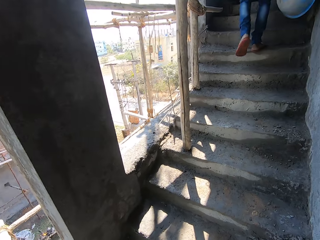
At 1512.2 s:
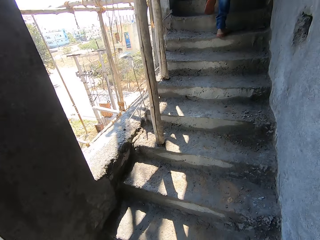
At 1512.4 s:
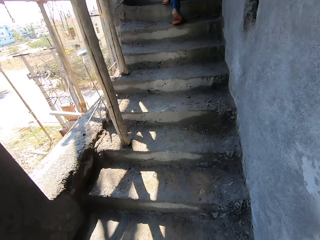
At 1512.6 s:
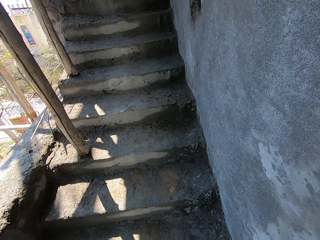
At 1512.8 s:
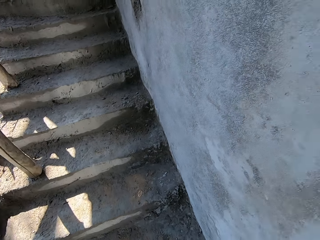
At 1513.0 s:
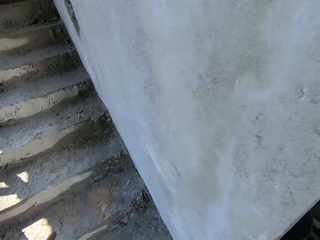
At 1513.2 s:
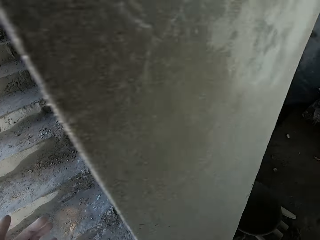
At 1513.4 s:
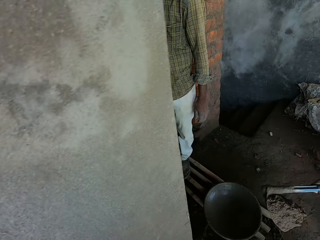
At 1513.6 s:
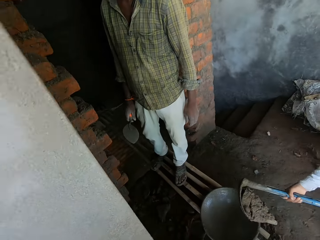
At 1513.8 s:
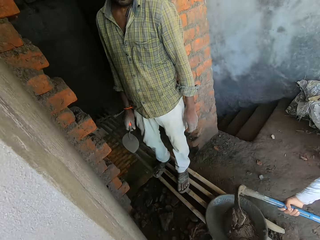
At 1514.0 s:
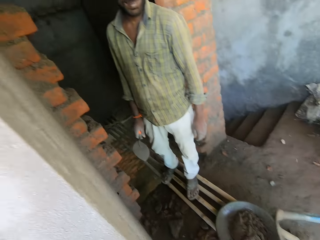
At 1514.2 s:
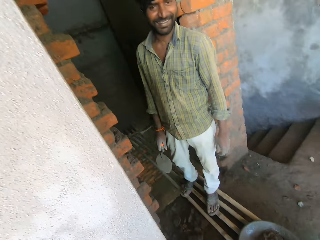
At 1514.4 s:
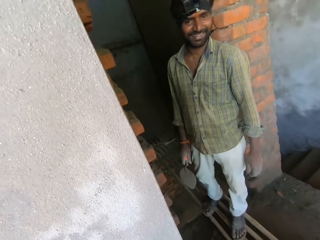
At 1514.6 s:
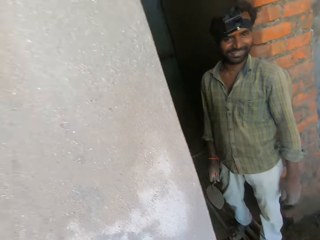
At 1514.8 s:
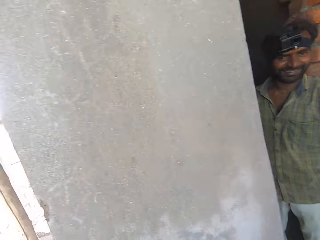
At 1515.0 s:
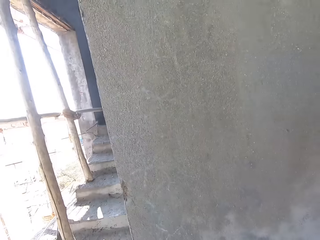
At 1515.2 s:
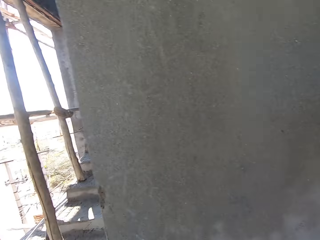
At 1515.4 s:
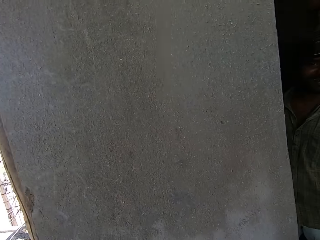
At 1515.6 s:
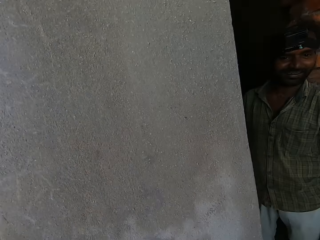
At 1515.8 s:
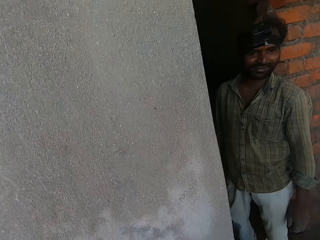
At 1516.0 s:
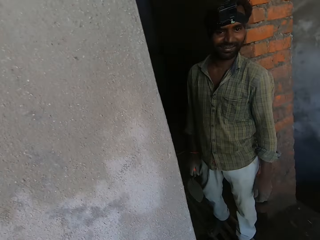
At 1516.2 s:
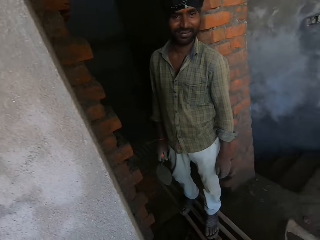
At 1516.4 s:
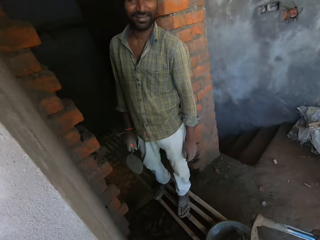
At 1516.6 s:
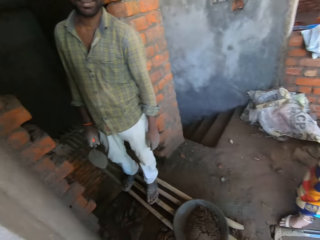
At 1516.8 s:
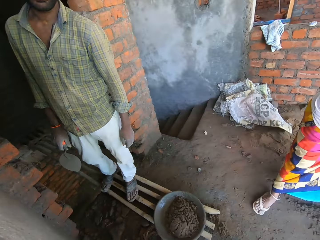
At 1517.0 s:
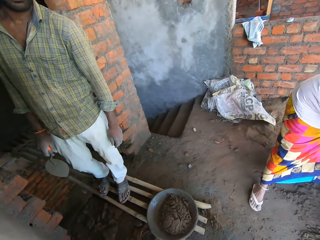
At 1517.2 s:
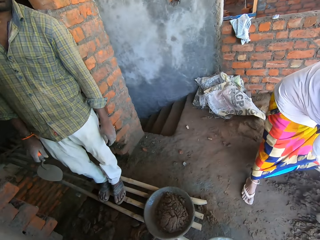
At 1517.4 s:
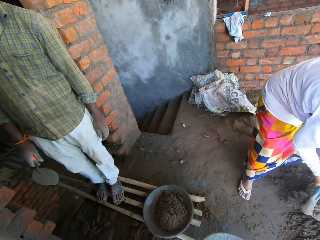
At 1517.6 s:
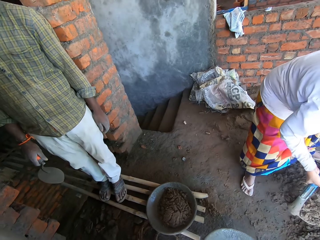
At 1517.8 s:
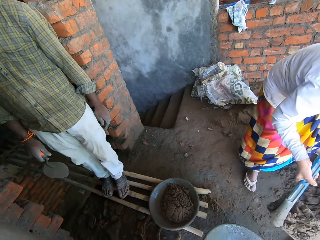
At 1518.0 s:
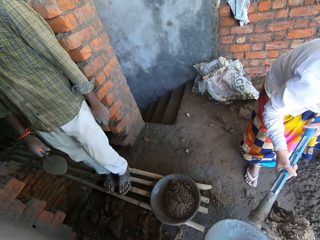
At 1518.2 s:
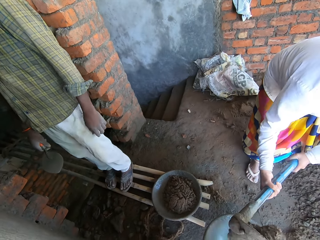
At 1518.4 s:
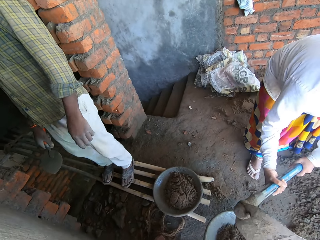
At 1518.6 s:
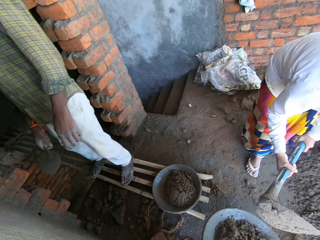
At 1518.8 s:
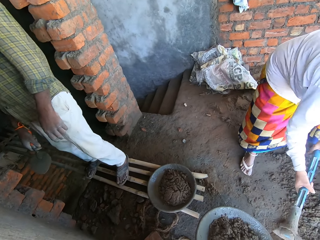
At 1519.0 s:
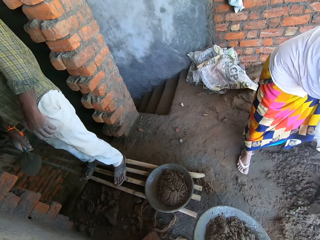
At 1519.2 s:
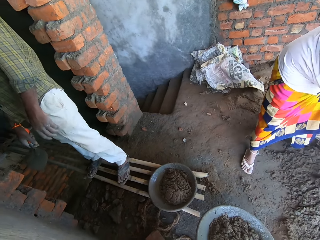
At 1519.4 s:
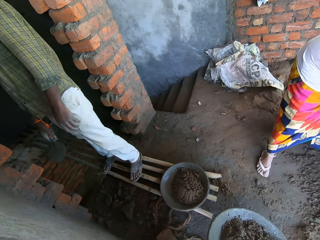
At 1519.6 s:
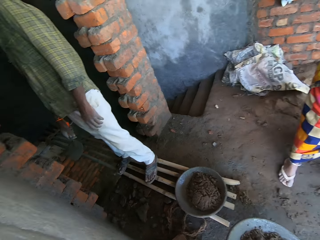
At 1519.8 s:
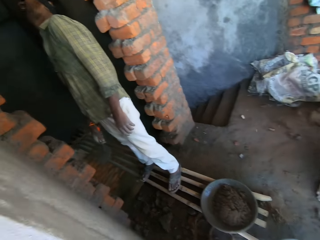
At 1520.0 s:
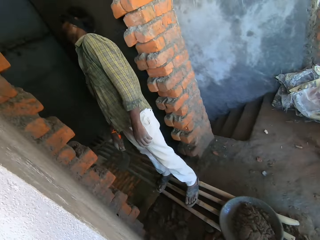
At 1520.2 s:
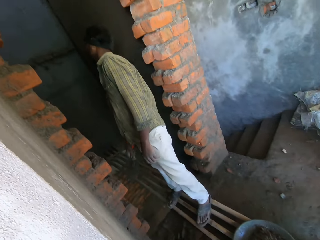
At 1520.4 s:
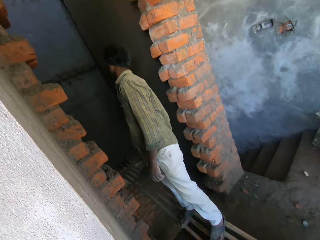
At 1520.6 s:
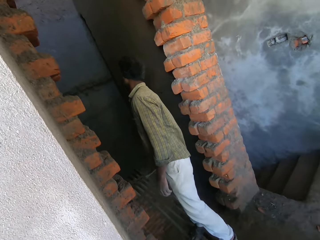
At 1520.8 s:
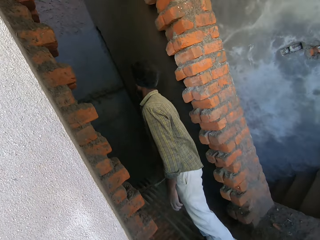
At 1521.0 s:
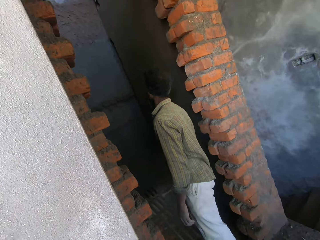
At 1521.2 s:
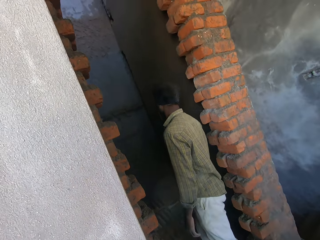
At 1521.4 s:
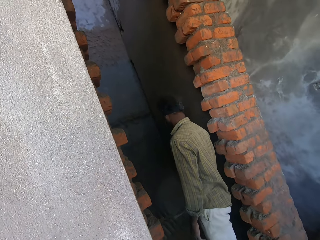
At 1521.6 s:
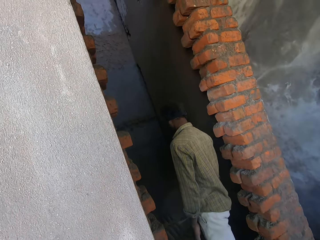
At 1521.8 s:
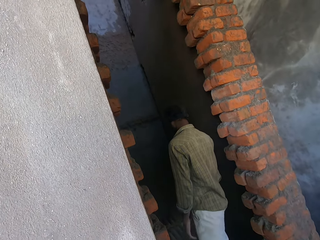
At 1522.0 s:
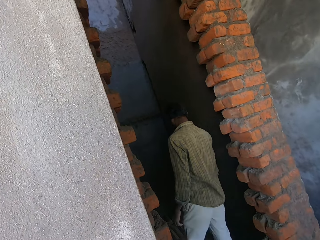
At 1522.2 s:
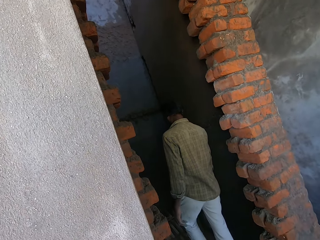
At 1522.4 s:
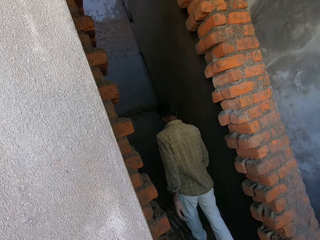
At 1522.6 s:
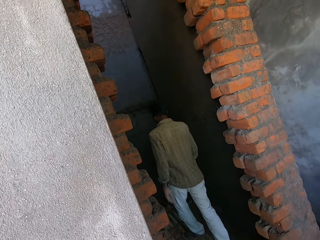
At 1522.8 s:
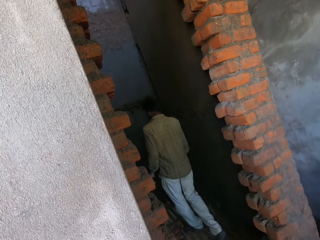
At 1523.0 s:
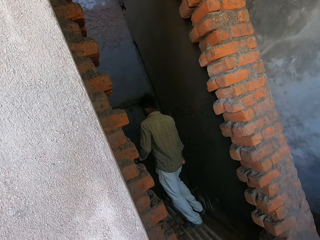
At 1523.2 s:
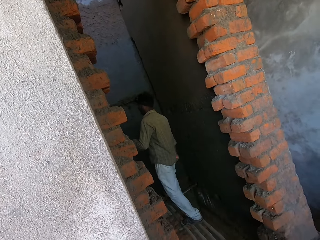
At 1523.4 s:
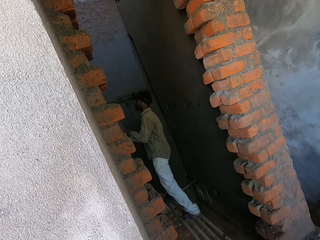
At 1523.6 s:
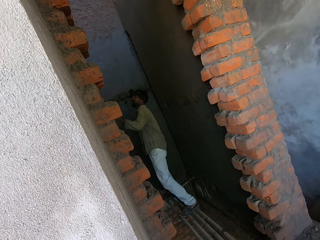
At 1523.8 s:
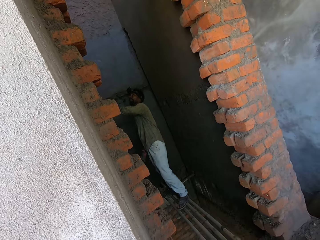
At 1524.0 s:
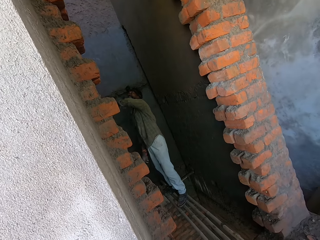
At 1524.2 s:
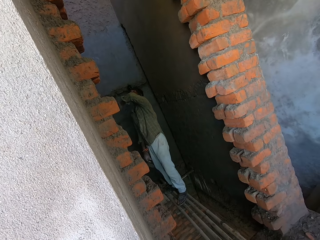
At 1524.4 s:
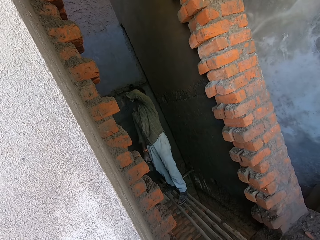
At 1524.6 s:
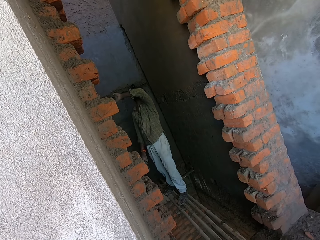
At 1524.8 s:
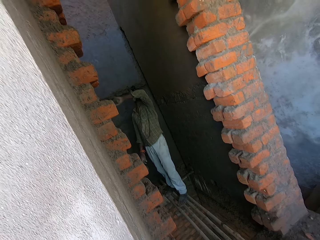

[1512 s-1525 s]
The camera wearer interacts with a person. Another person puts mortar in the mortar pan. A third person stares at the wall. The camera wearer looks at a man. The second person puts mortar in the mortar pan and scoops the mortar. The second person puts mortar in the mortar pan. The third person moves the hand. The second person scoops the mortar. The camera wearer looks around the house.

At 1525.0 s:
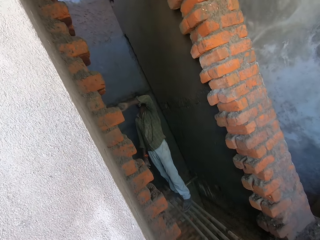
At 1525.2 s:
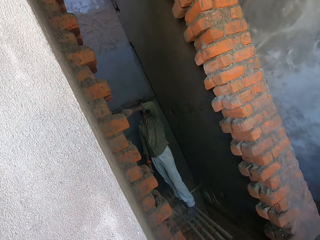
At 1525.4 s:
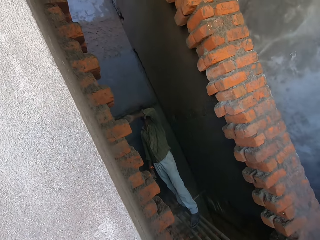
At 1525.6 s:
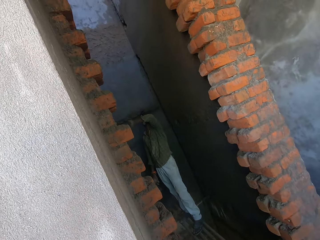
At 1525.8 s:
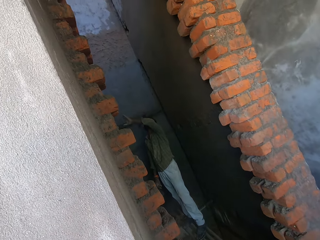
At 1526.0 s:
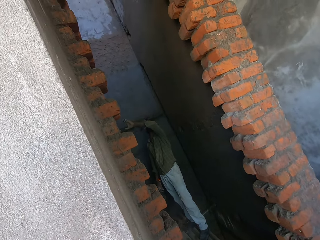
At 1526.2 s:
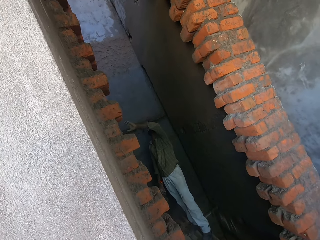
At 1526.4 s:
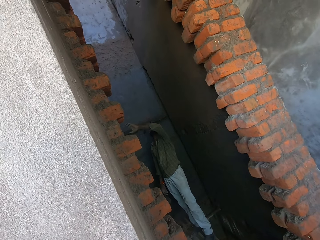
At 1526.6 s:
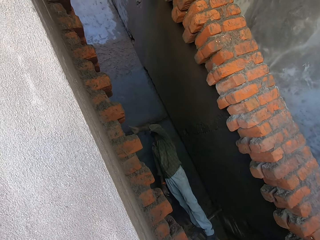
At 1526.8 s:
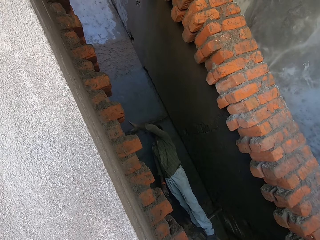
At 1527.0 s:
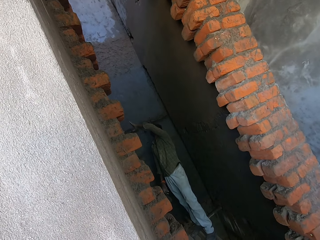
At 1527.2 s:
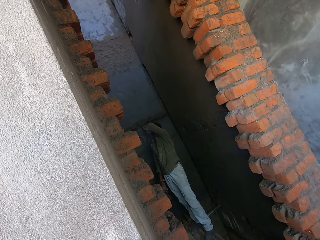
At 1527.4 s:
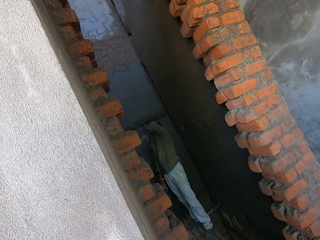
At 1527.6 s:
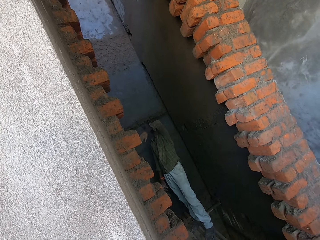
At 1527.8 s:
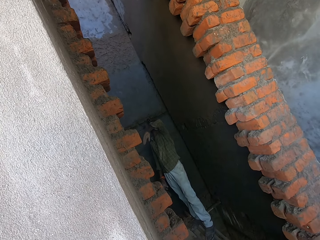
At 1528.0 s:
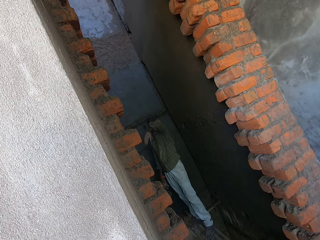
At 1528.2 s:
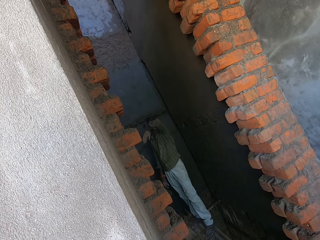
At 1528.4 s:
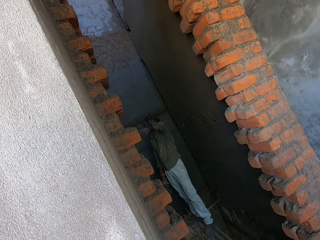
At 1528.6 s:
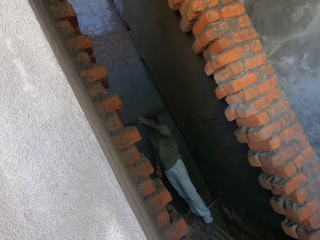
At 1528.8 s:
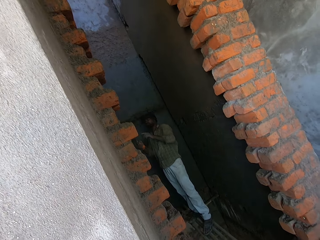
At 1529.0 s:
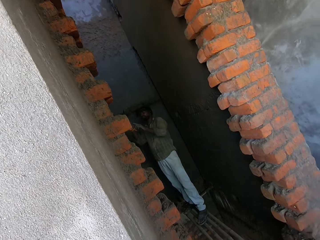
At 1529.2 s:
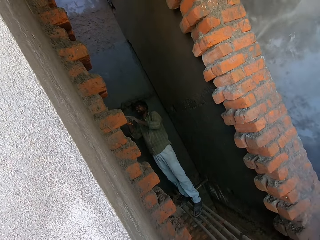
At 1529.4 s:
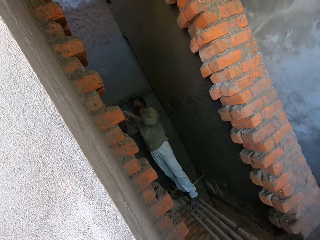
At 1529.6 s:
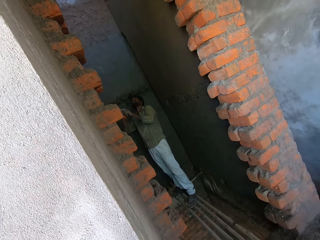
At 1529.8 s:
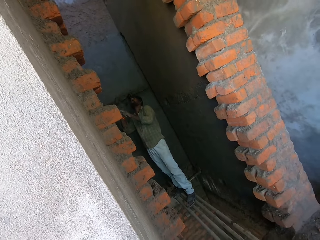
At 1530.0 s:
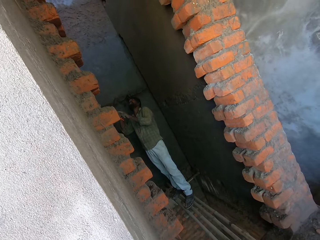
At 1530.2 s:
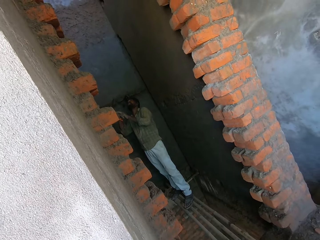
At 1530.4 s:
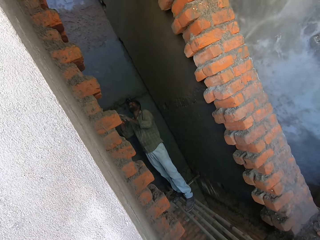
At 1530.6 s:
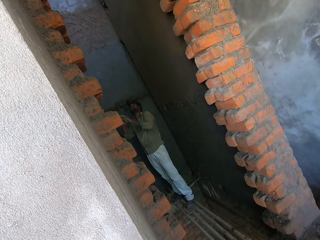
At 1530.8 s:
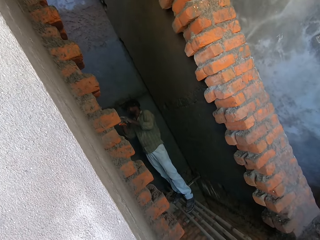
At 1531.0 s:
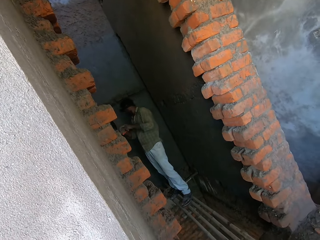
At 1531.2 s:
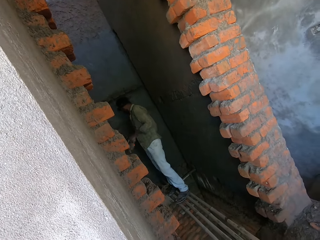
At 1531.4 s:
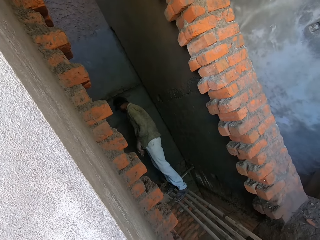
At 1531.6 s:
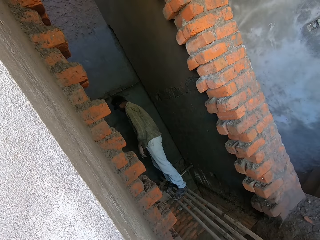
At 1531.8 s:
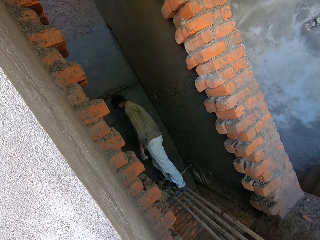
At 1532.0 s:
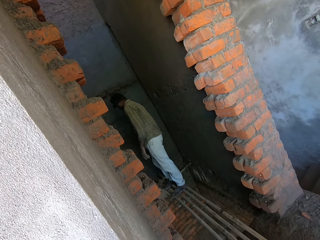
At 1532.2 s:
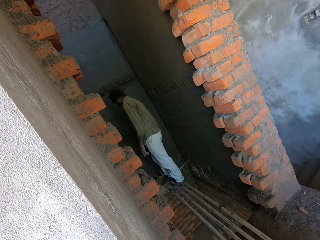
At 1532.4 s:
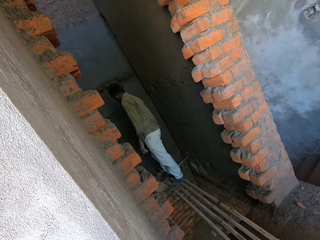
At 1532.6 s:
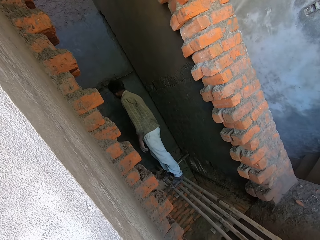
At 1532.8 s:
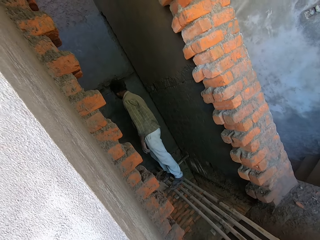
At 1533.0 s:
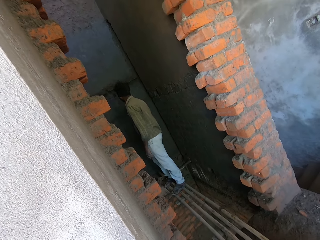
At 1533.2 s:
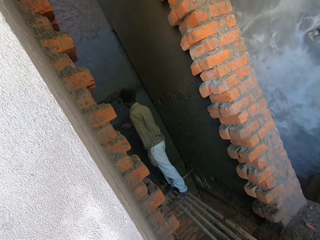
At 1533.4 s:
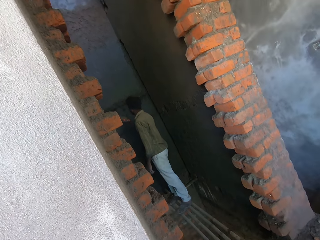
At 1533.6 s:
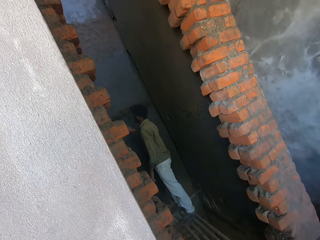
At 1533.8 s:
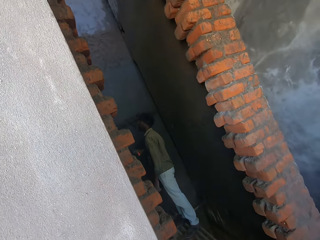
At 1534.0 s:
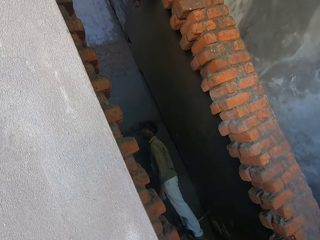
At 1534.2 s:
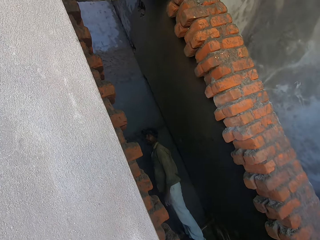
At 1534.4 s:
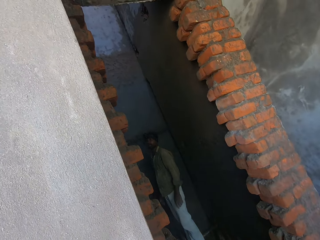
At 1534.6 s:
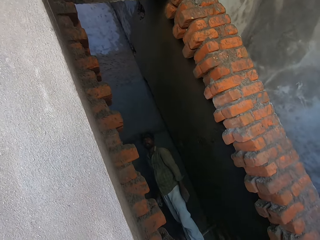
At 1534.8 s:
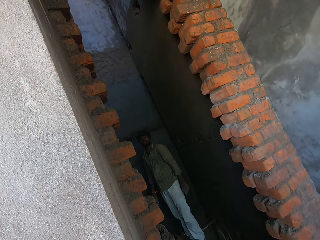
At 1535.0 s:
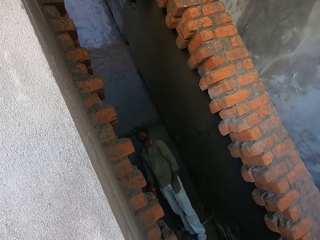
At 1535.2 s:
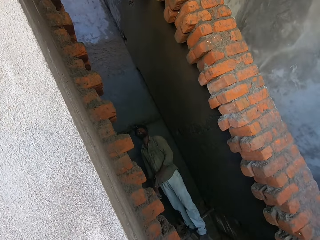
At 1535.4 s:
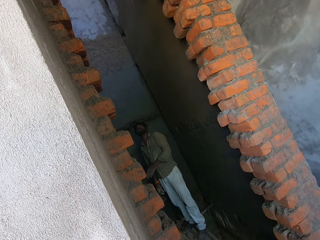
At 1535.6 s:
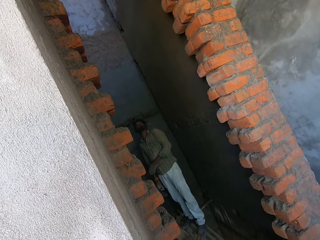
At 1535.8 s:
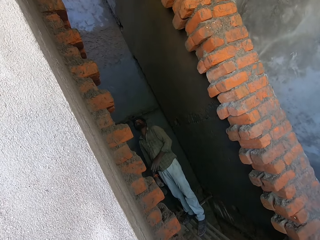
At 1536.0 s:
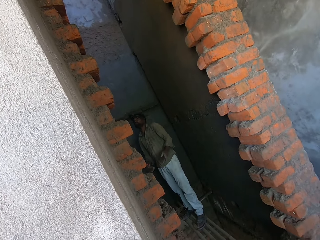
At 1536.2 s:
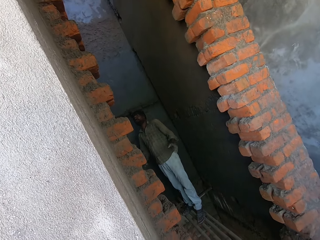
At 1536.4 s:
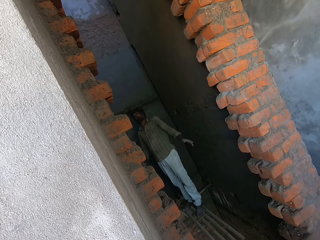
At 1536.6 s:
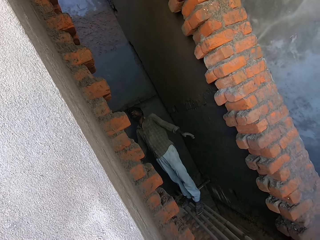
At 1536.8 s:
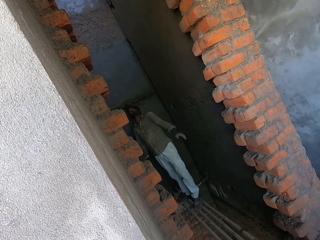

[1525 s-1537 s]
A person moves the hand. The person looks around.
